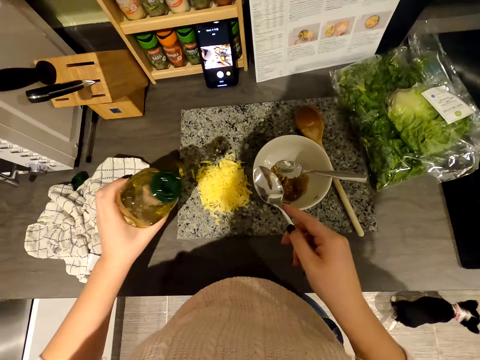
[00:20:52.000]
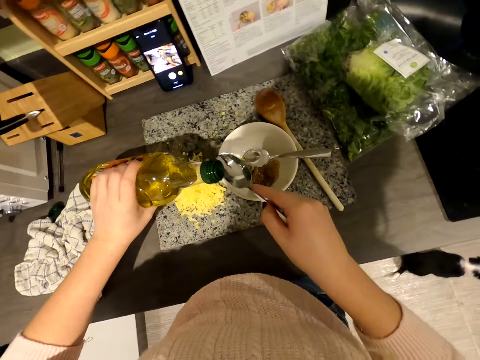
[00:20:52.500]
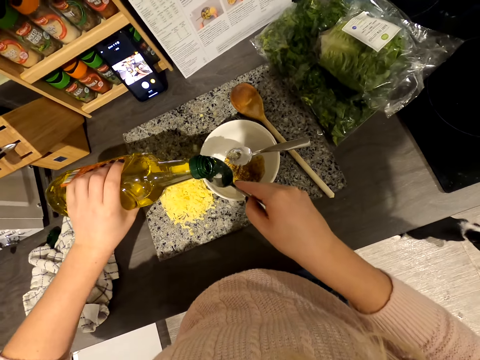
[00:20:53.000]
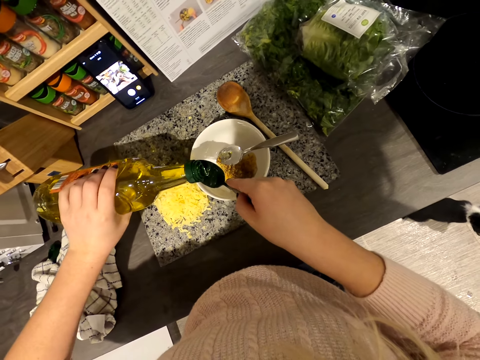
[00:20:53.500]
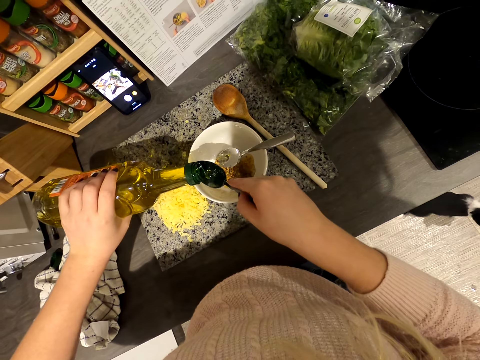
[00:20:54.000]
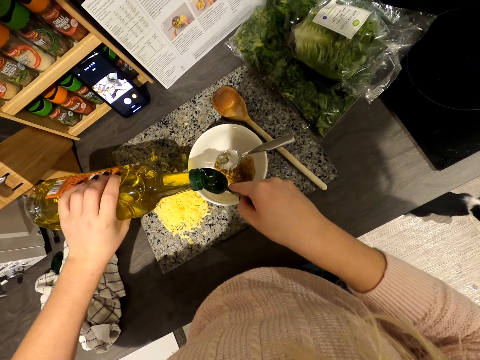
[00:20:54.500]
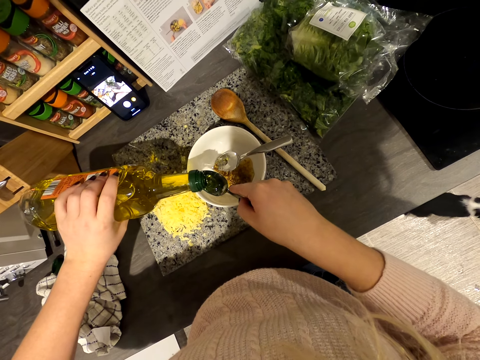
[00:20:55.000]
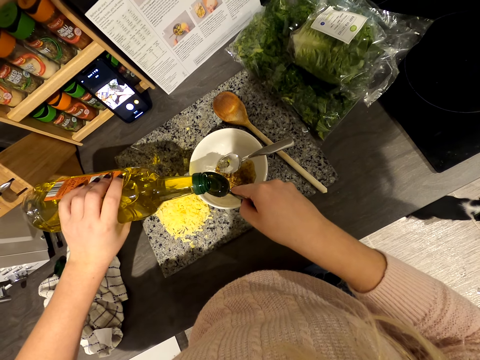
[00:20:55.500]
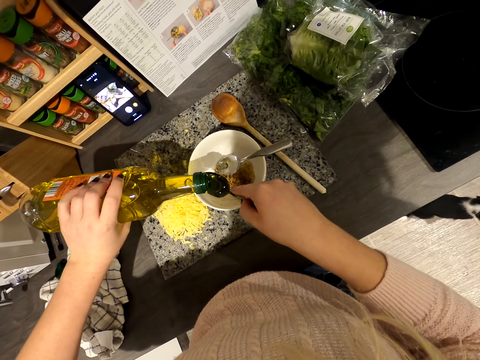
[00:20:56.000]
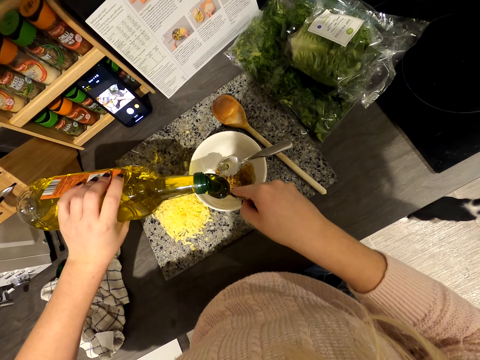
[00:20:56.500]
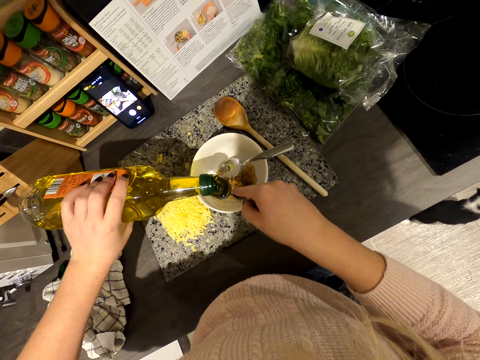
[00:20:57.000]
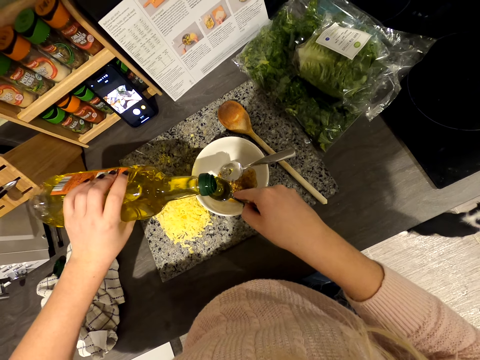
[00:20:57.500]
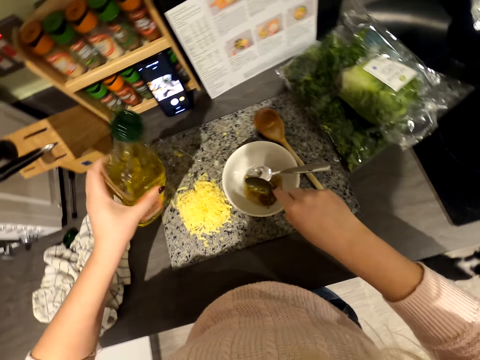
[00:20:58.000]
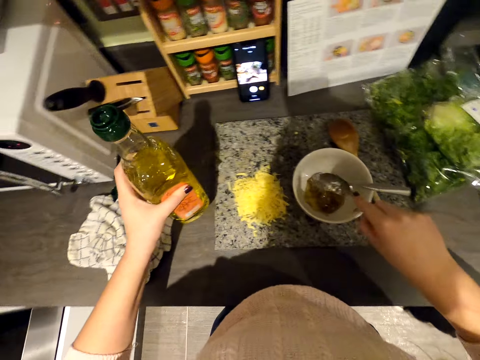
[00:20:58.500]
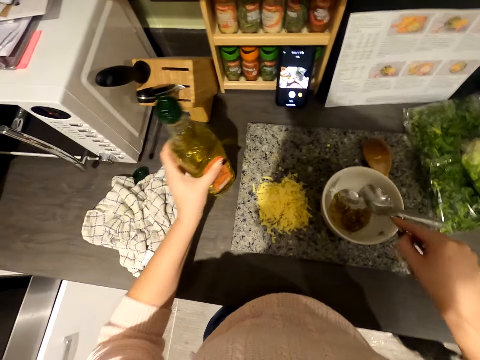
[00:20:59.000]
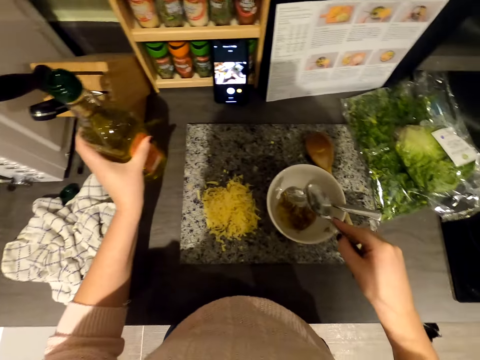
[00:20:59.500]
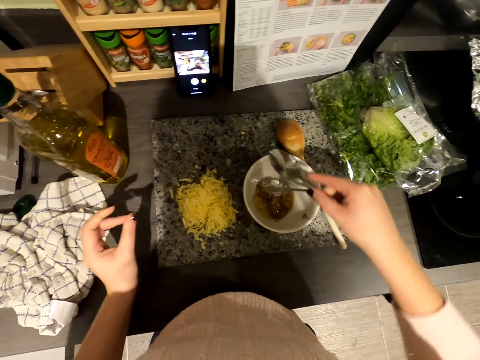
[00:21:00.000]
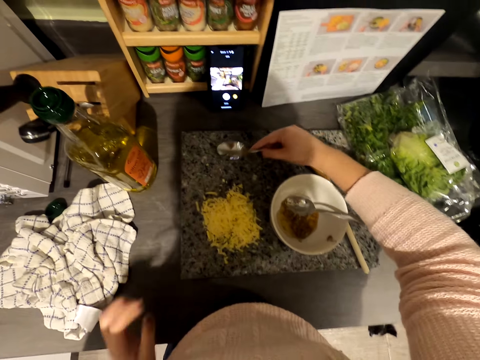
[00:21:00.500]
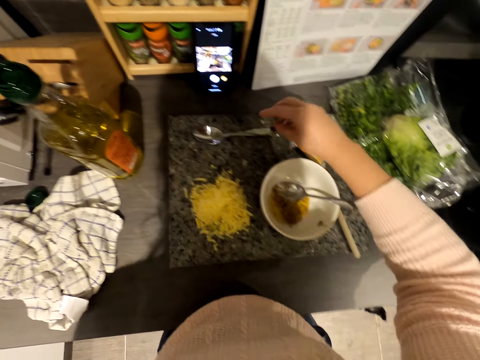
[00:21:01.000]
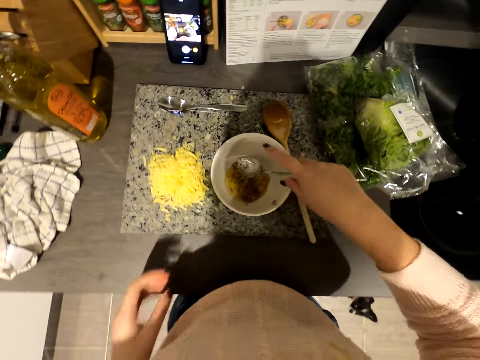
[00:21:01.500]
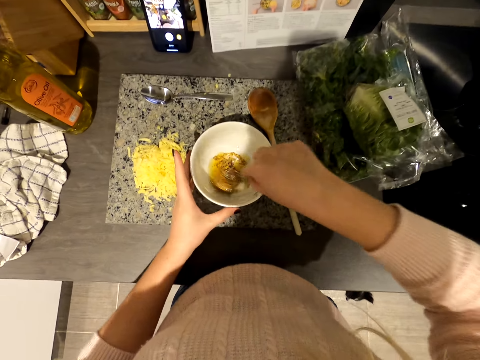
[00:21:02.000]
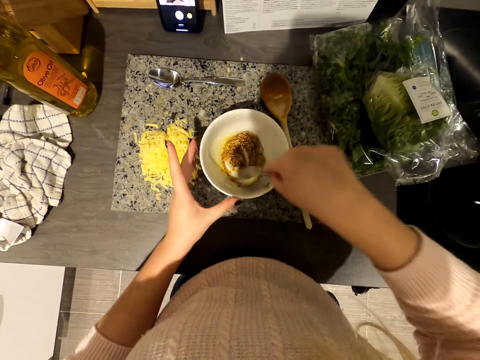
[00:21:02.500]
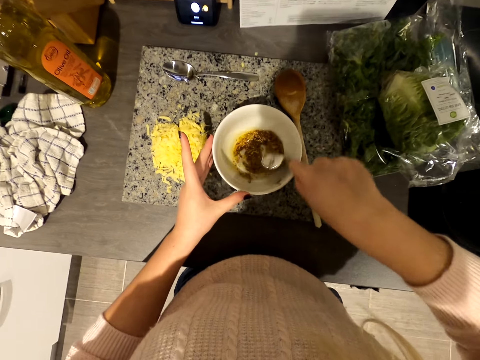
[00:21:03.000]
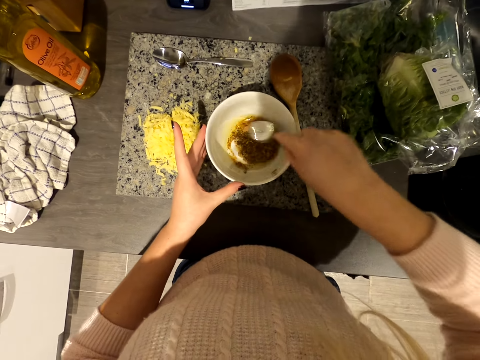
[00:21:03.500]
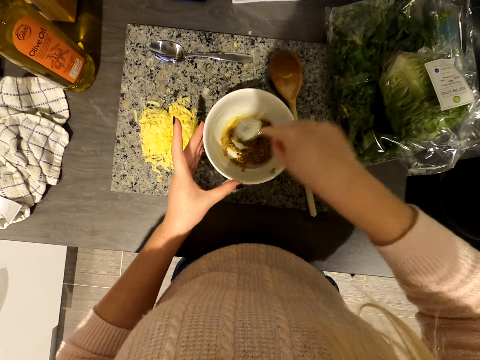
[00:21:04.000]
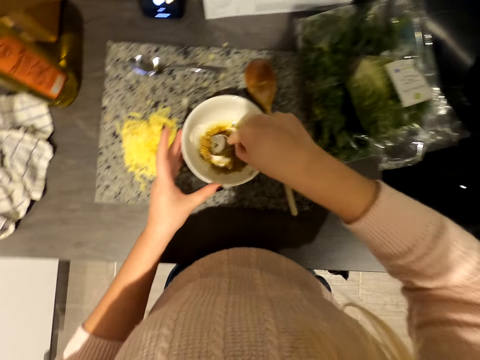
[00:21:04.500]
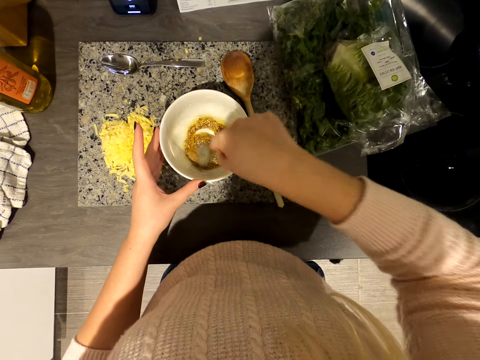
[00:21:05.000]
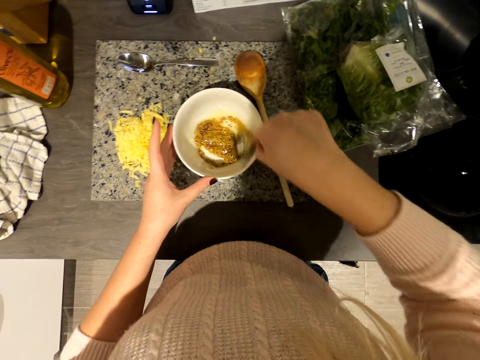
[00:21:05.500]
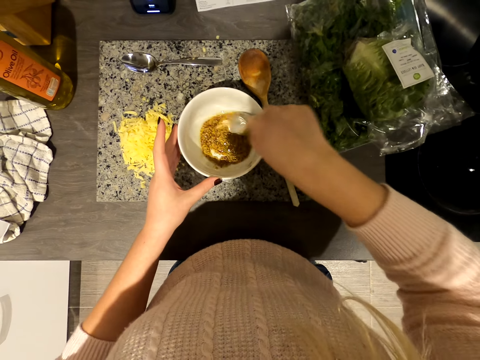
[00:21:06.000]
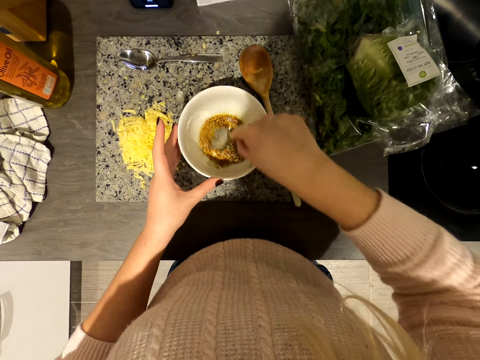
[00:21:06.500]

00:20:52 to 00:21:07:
The camera wearer puts the cooking oil in the bowl. They add an ingredient on the spoon. They add the ingredient in the plate. They shake the spoon. They put the spoon on the slab. They stir the mixture.

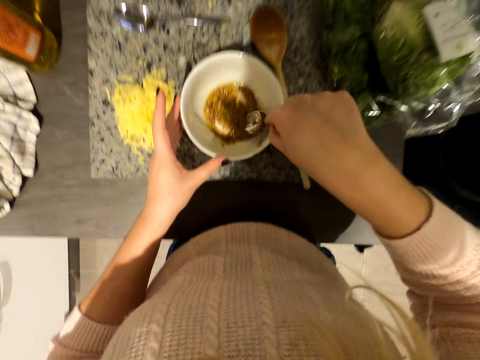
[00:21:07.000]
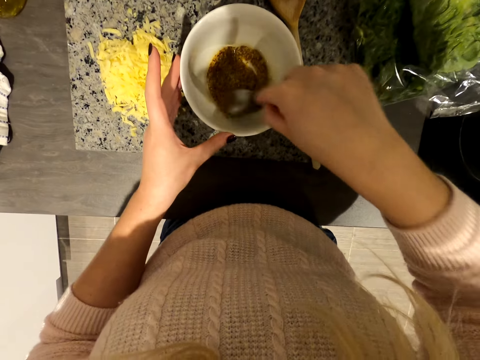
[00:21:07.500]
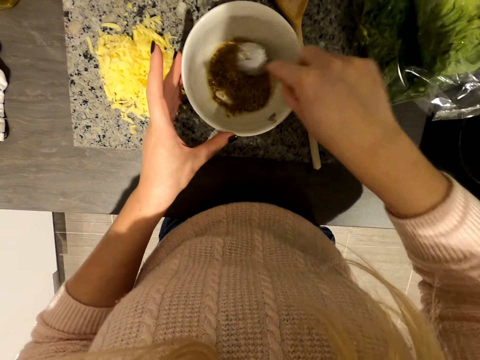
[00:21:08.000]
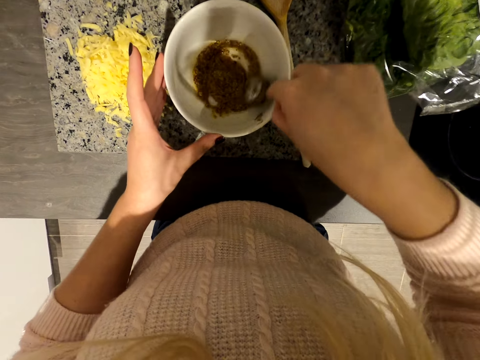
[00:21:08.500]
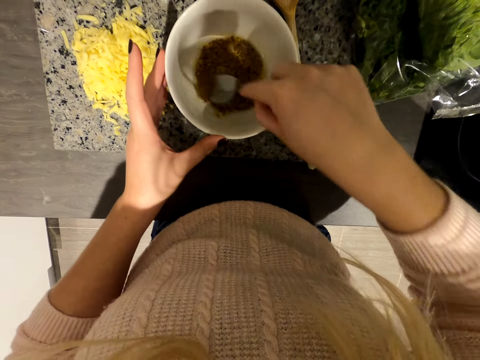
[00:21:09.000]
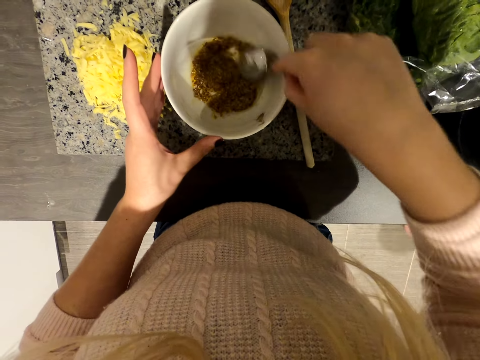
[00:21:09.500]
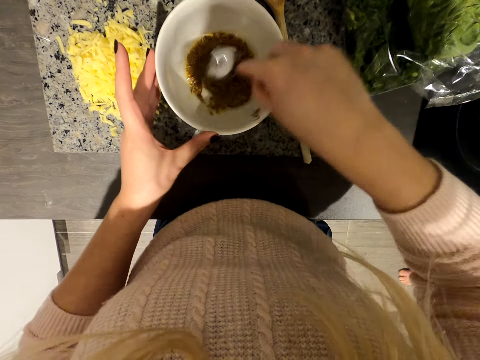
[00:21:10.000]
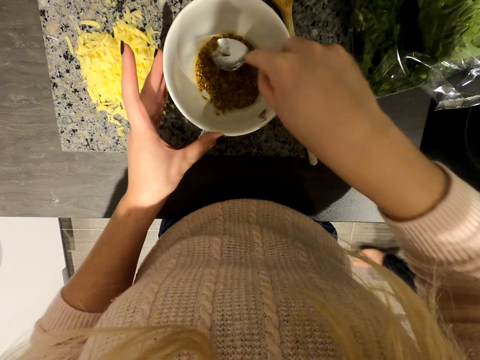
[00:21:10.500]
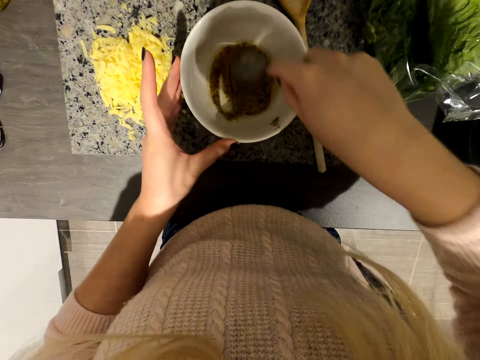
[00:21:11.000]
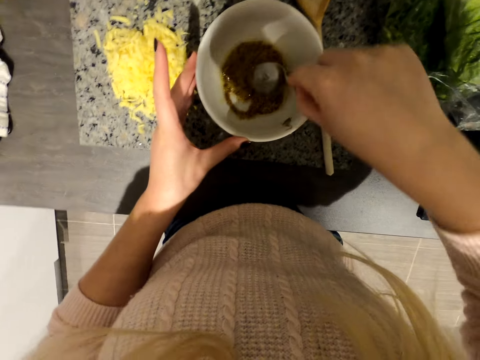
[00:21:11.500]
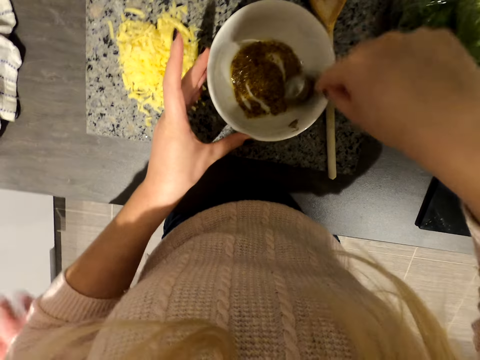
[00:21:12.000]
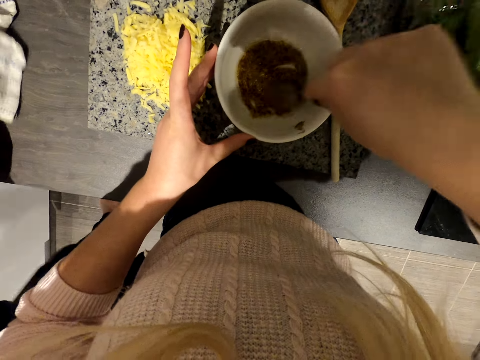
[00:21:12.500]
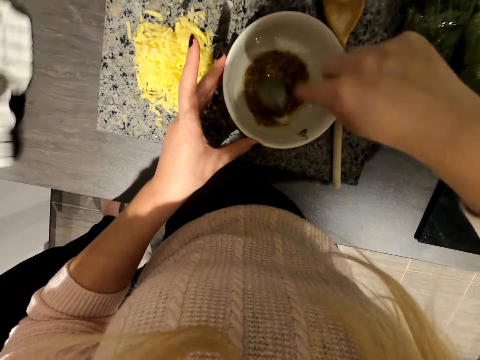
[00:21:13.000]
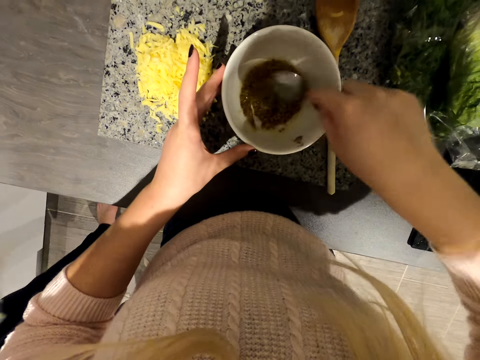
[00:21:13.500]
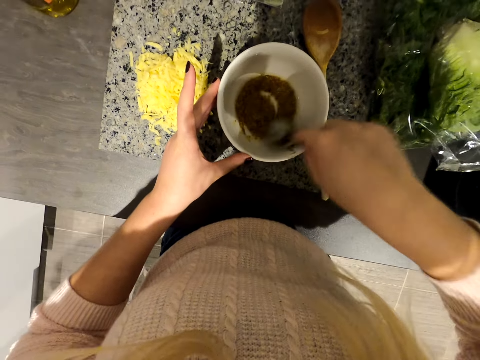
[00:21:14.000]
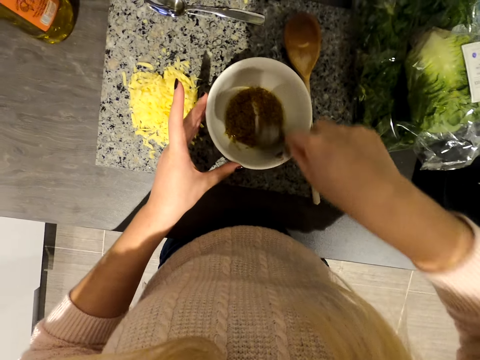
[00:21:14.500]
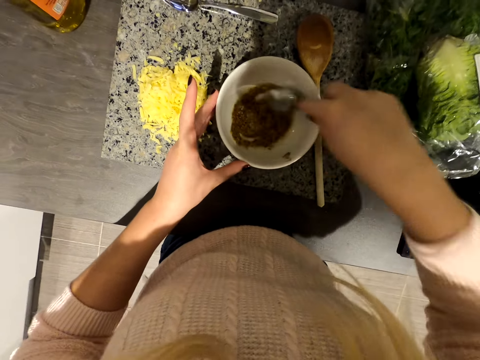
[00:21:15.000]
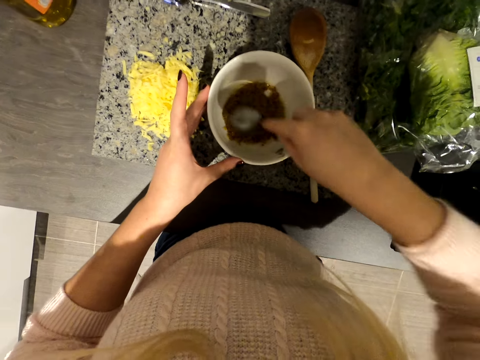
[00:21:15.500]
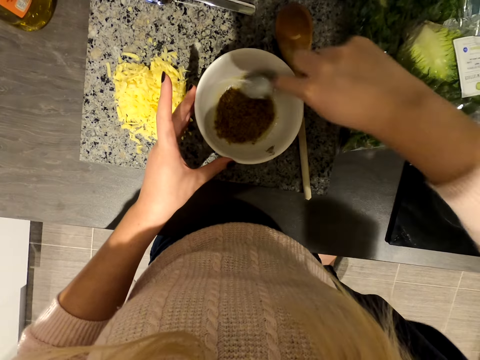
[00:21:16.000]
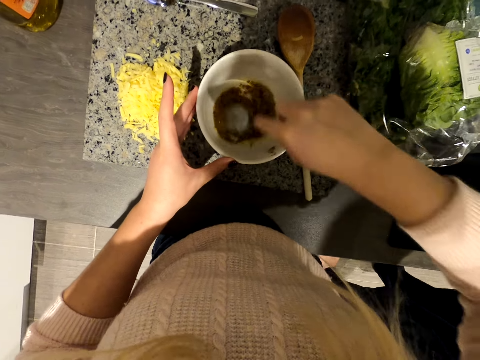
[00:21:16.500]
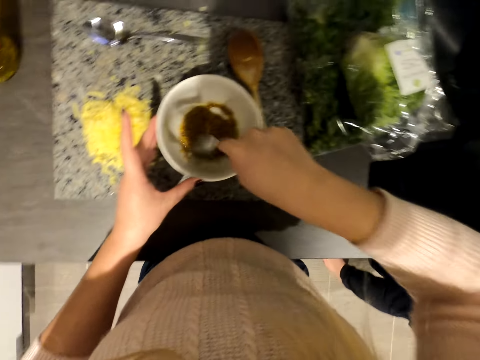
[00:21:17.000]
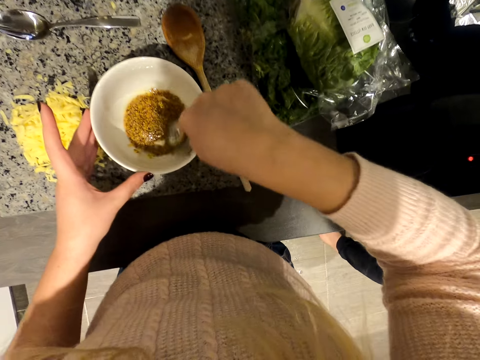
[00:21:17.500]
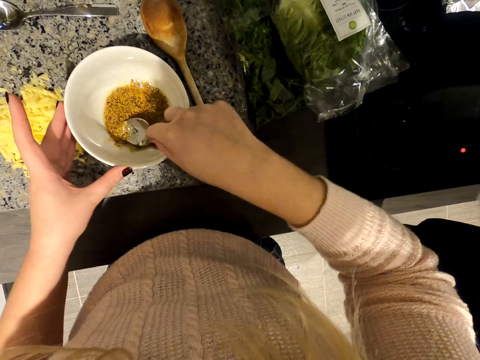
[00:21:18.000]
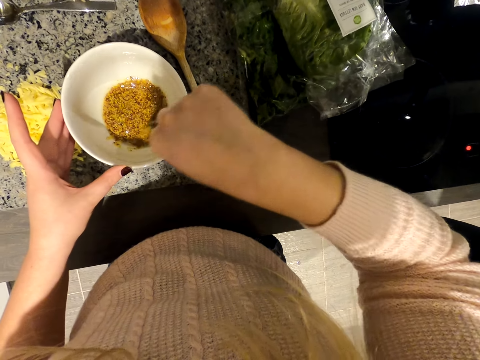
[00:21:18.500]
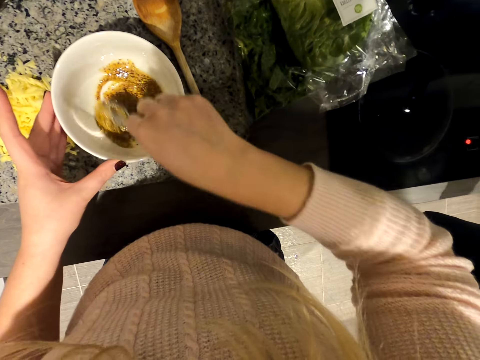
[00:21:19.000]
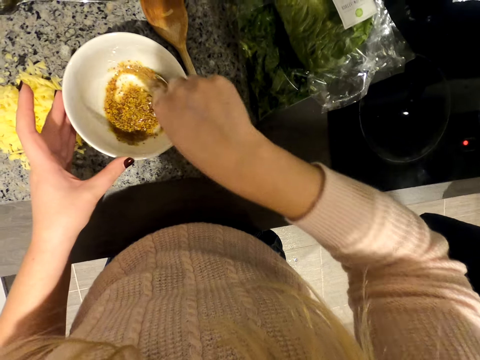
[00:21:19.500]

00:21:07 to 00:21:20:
A man picks up the kitchen towel. The camera wearer mixes the spices. The man walks in the kitchen.
